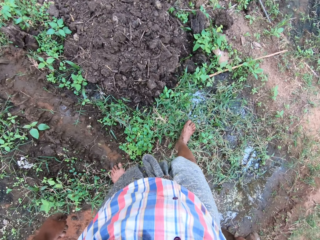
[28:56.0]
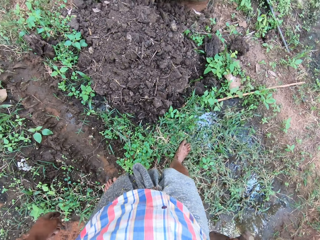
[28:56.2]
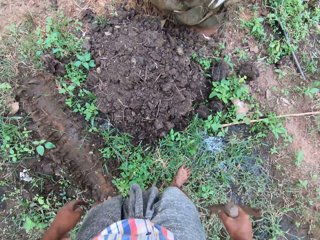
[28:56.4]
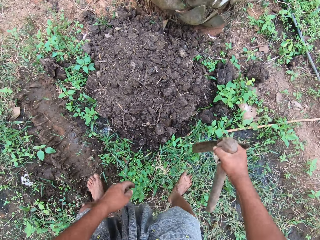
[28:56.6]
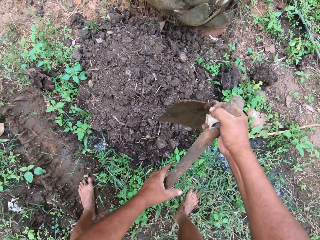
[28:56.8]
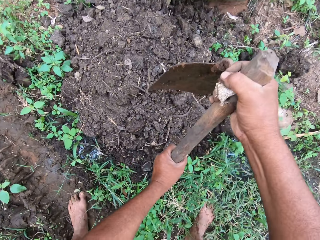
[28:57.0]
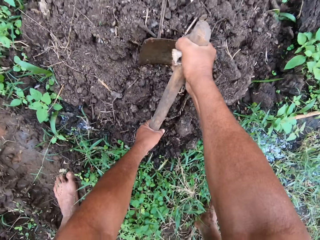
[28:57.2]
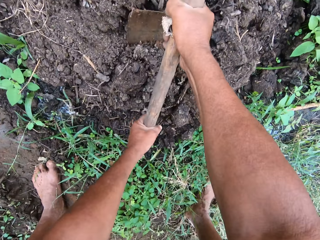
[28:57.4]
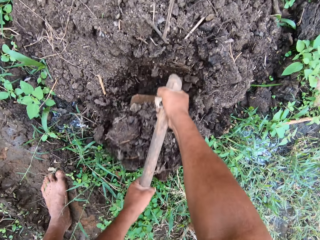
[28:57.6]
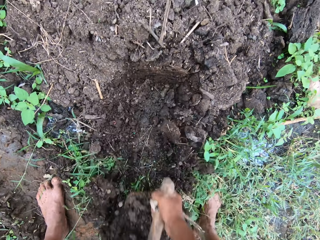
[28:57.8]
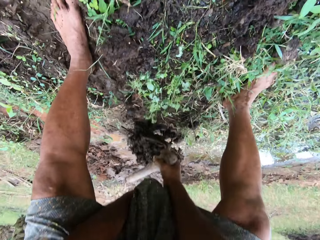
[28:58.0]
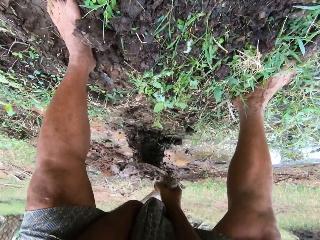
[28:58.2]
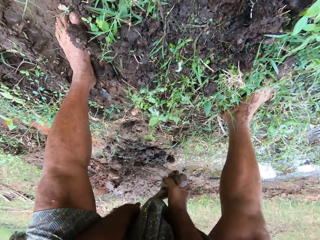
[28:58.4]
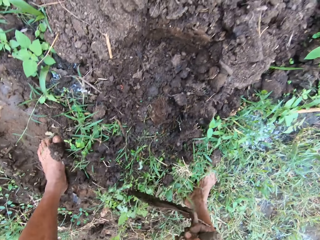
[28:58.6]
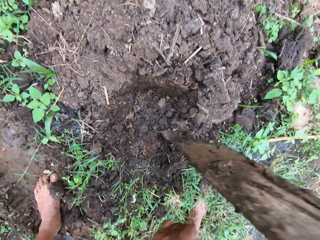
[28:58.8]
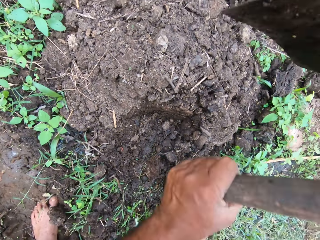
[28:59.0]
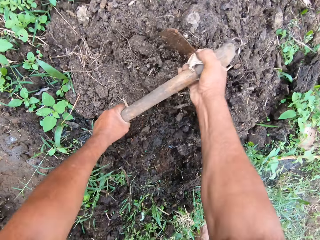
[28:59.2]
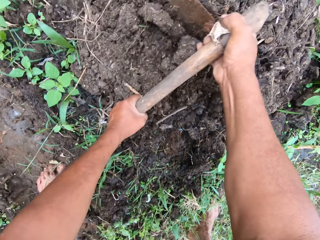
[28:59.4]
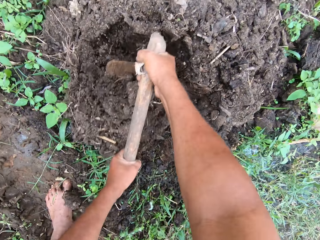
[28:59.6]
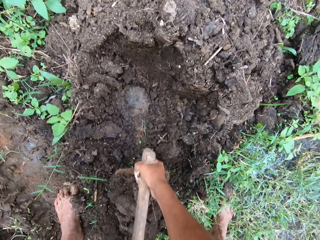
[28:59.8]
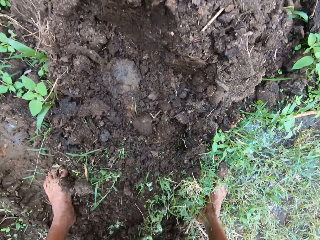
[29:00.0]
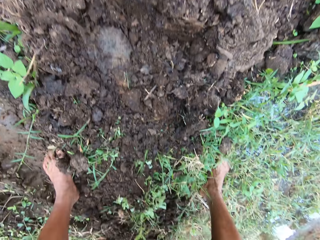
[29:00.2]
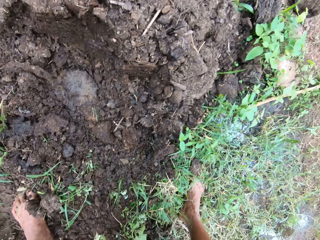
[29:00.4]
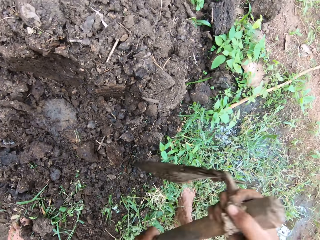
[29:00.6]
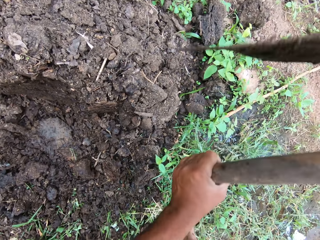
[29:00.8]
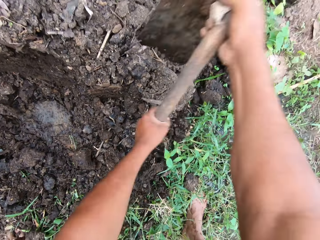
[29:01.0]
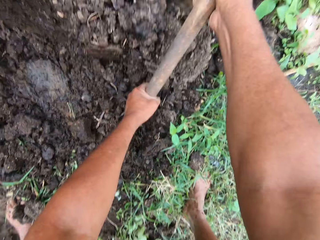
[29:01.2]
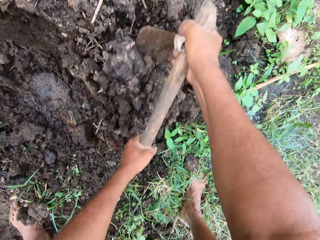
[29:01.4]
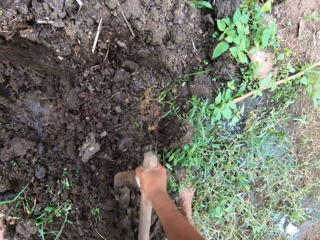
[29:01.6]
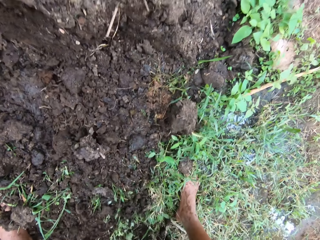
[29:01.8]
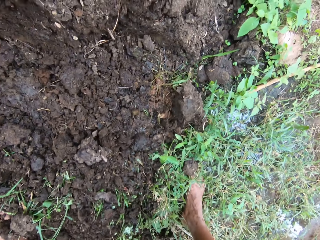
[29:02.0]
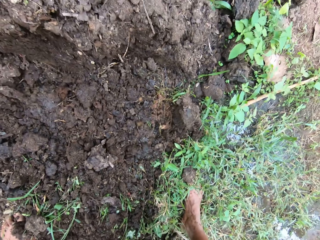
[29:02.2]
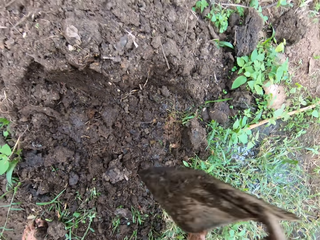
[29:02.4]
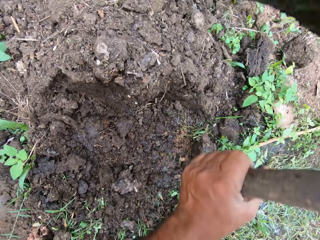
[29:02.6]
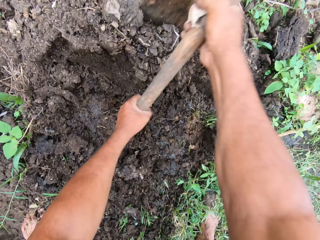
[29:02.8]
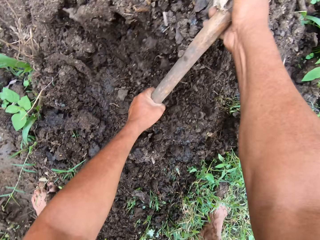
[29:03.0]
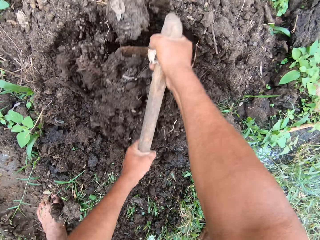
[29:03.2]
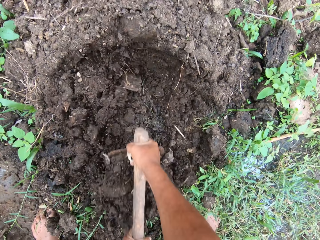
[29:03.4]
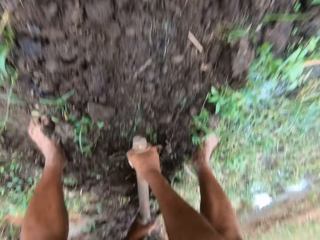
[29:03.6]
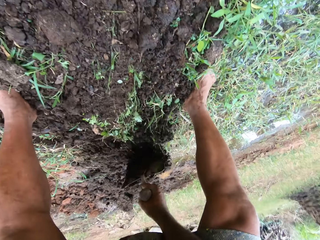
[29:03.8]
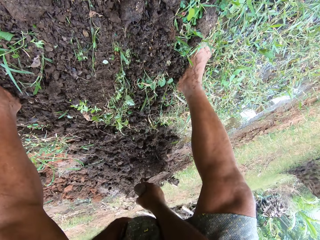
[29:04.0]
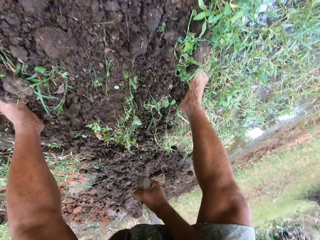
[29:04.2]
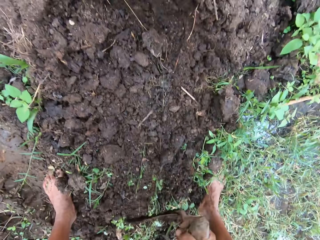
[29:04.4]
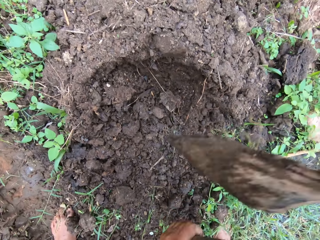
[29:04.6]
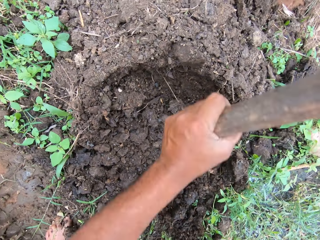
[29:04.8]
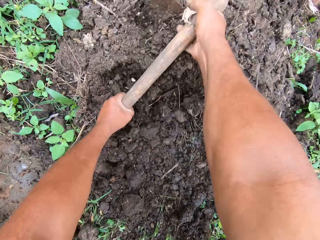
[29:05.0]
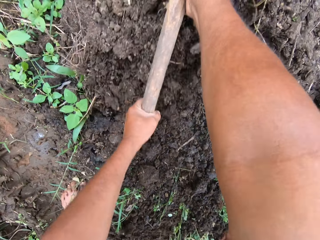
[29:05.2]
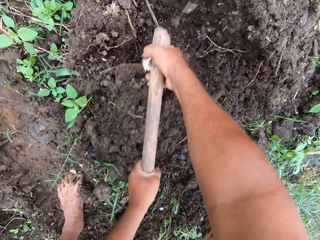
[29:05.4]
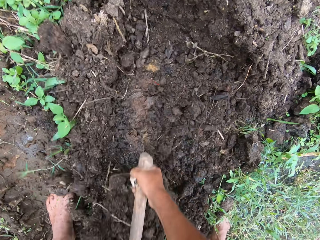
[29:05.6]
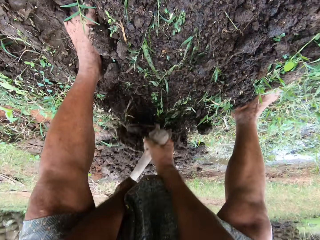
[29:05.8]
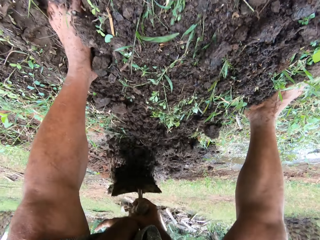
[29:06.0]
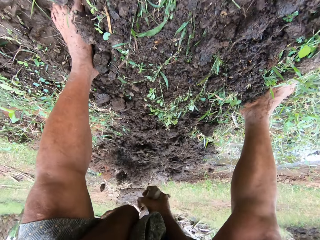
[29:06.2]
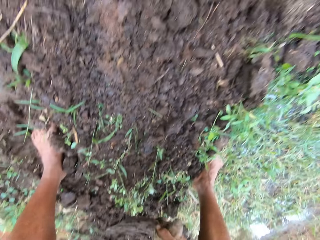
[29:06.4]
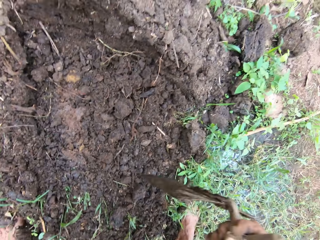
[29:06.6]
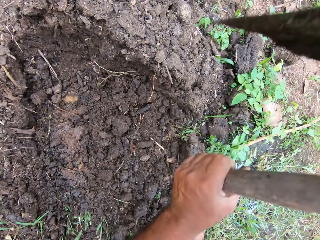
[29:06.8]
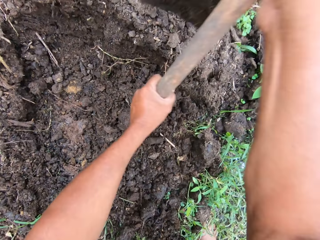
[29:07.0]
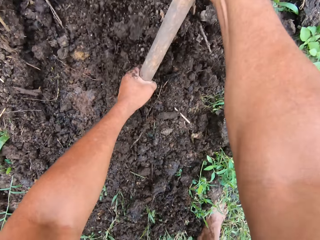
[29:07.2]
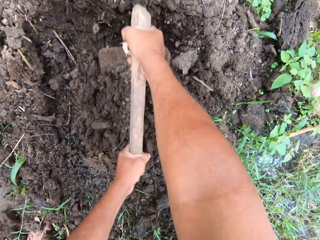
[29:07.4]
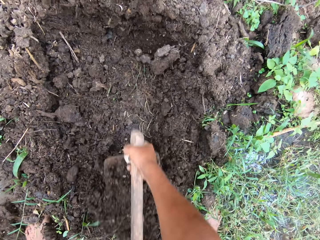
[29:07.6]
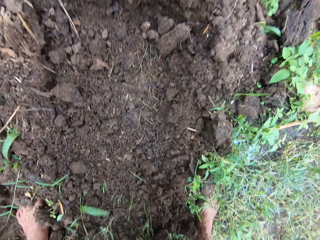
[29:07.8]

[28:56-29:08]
The camera wearer digs with a hoe. They fill the pool of water with the soil.

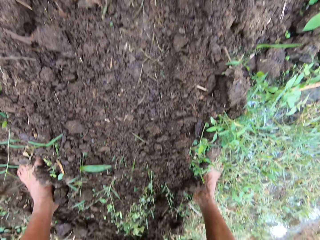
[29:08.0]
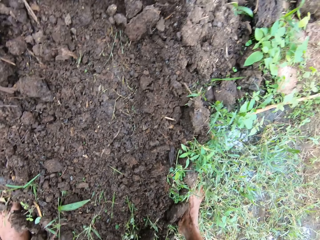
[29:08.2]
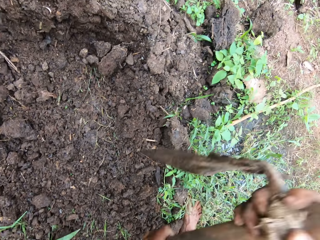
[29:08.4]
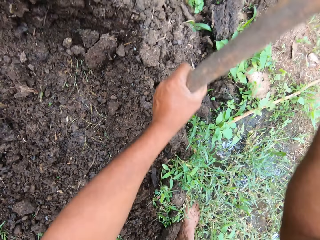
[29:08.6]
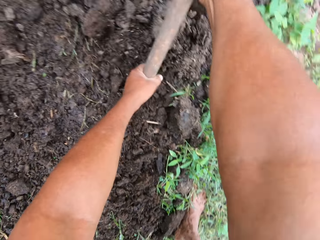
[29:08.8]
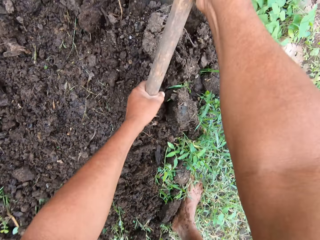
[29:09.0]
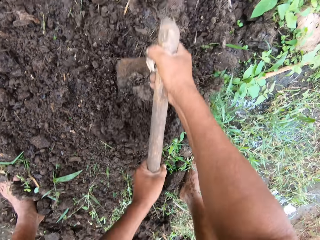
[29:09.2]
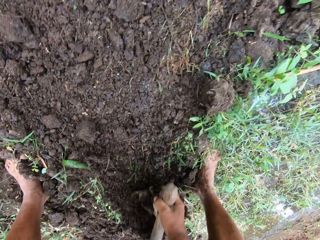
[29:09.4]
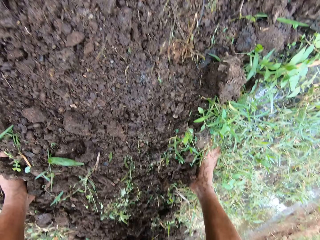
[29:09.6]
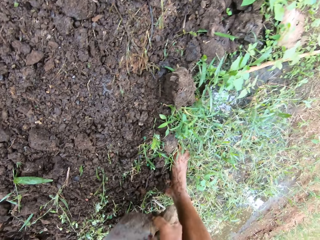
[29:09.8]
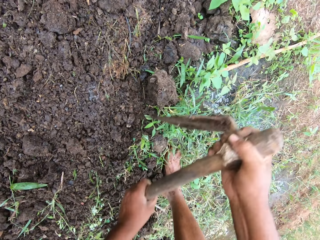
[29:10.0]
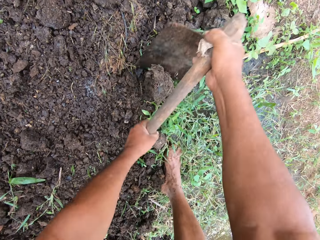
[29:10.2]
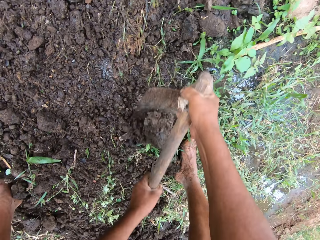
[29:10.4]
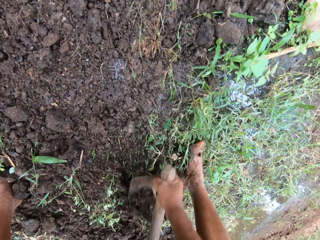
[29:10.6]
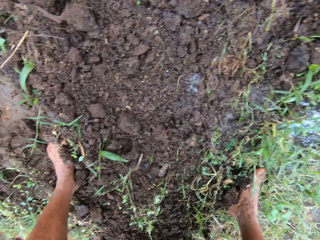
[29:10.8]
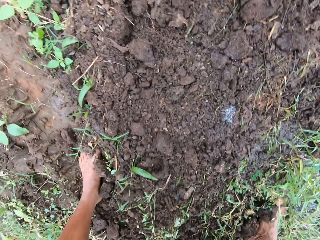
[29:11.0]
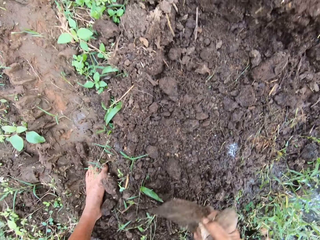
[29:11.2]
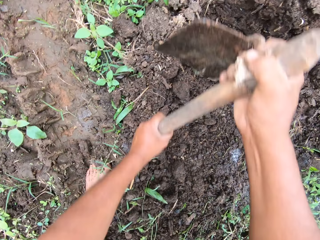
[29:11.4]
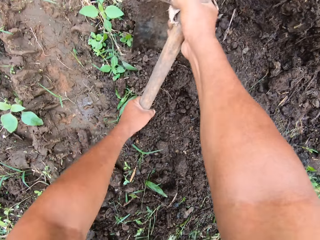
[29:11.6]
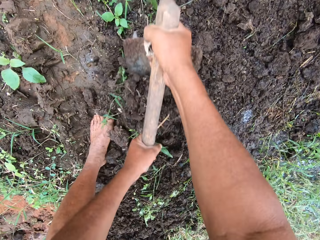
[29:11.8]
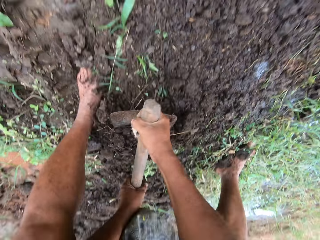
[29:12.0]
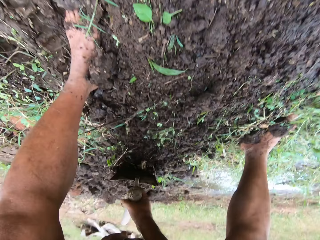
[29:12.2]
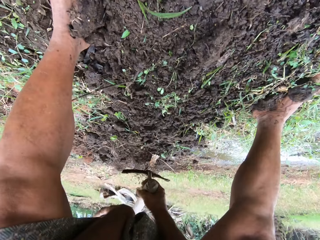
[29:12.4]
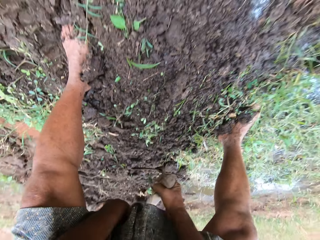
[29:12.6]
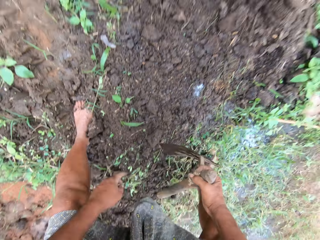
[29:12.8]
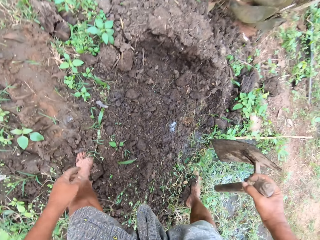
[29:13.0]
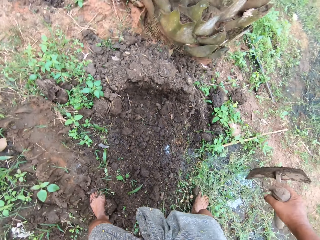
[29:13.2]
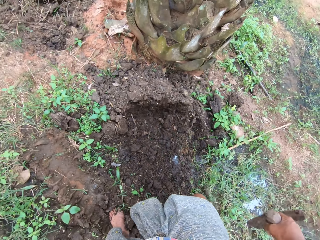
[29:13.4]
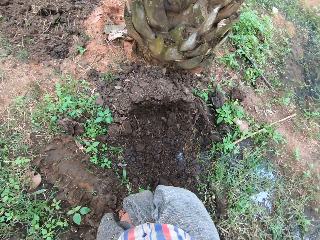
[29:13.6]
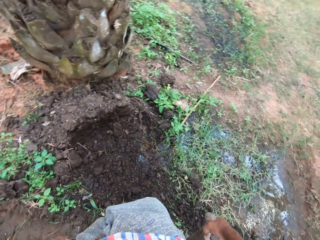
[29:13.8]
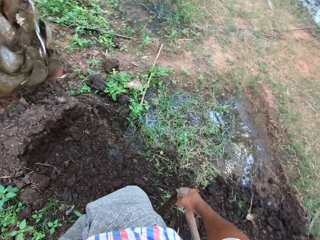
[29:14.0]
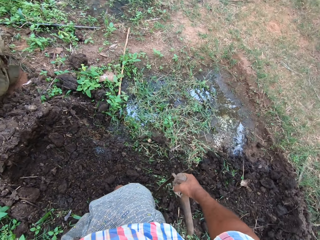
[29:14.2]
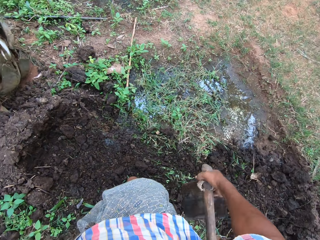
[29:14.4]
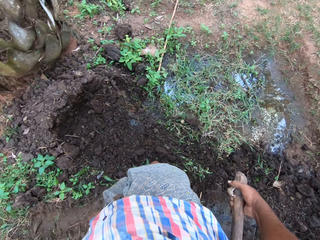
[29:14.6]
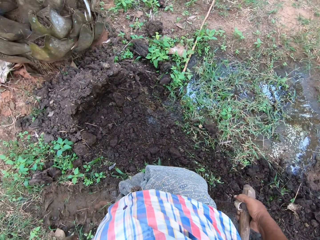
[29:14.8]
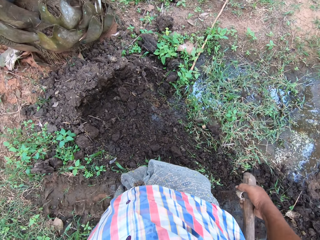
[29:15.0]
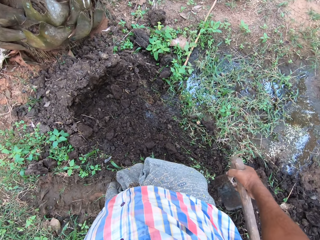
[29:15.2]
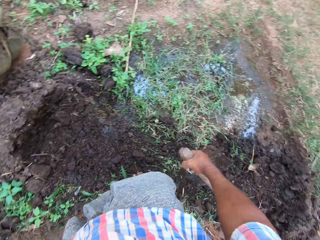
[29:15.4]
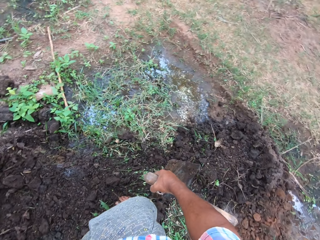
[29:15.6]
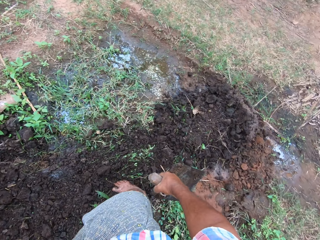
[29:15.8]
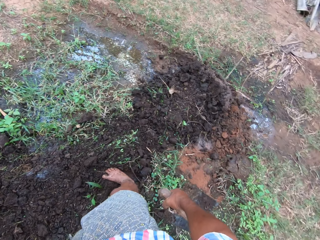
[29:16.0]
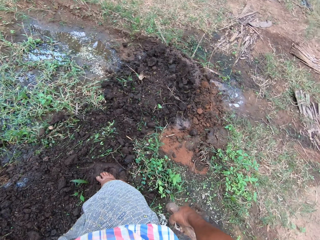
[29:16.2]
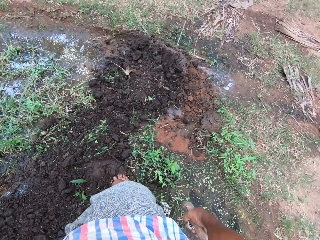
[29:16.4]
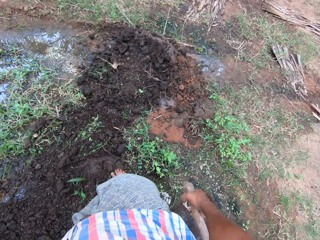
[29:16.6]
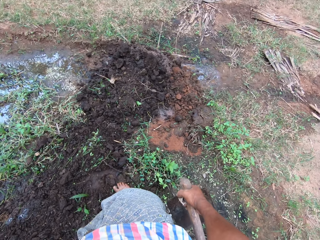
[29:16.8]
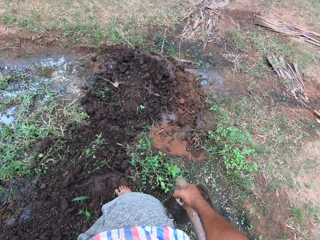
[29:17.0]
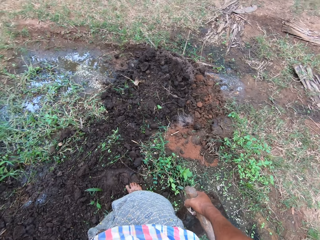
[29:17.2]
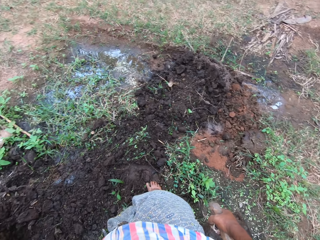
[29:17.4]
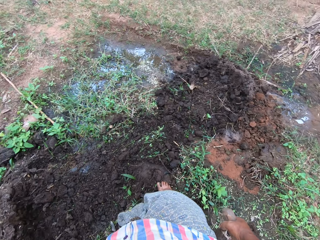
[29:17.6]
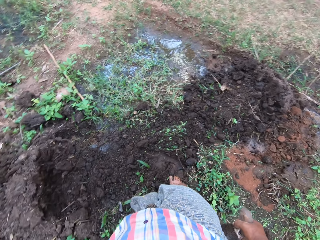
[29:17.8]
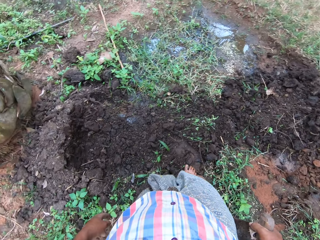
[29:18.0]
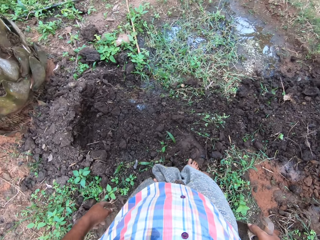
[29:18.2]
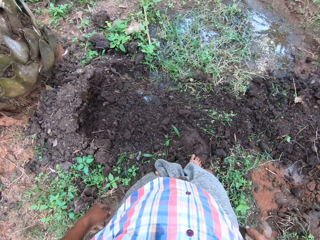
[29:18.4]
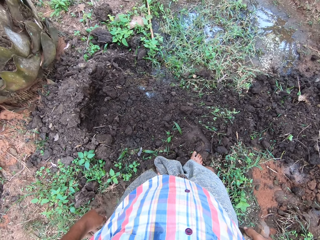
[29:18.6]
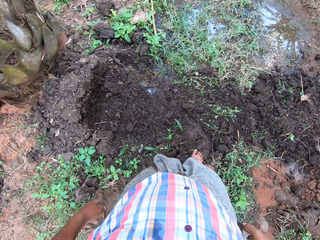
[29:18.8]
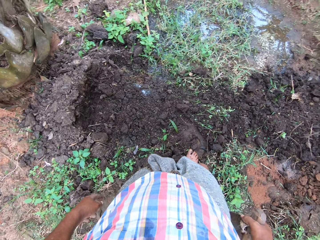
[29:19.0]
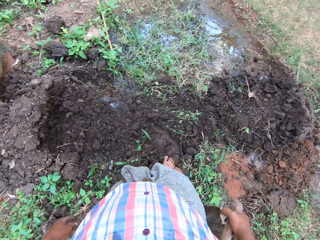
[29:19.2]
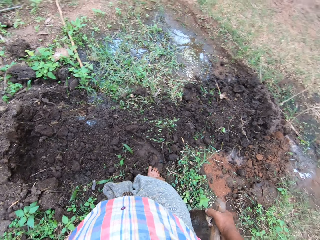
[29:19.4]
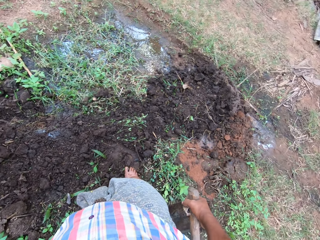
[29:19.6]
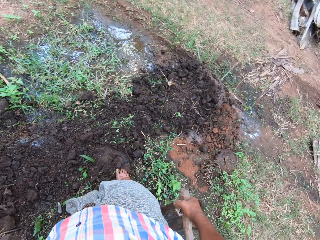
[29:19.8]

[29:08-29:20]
The camera wearer looks around the field. They pause filling the pool of water with soil.
